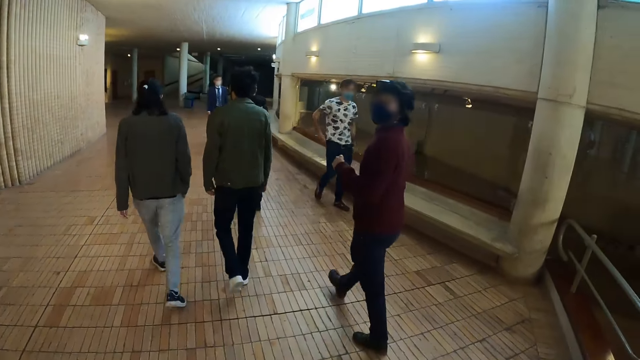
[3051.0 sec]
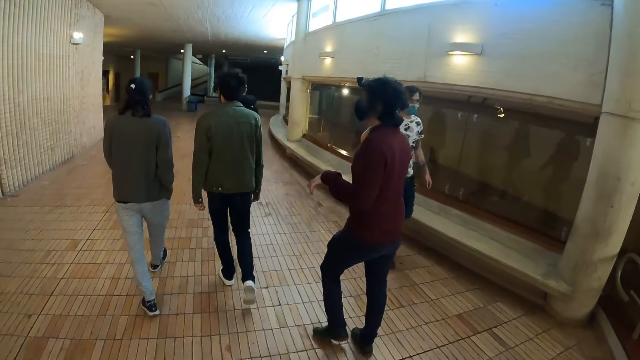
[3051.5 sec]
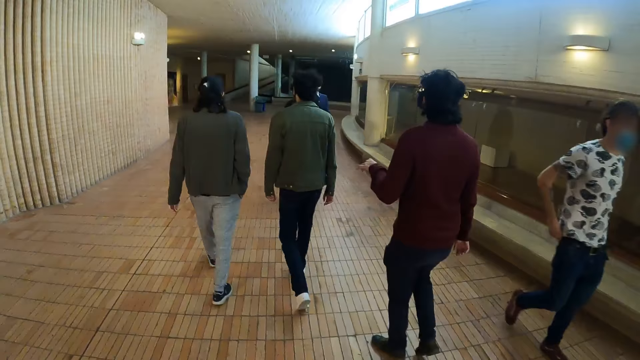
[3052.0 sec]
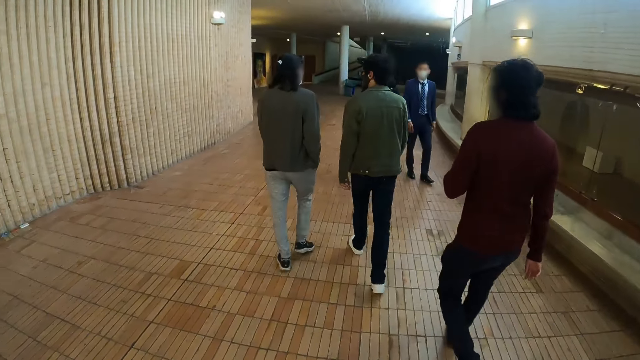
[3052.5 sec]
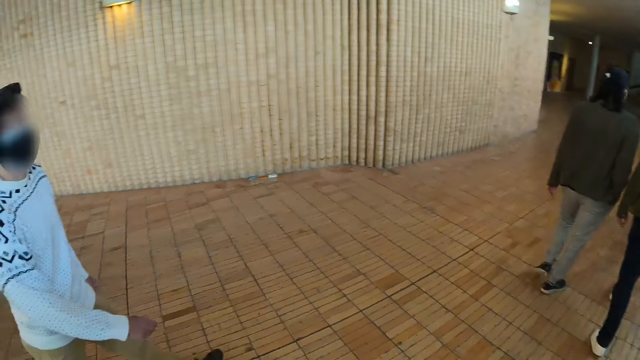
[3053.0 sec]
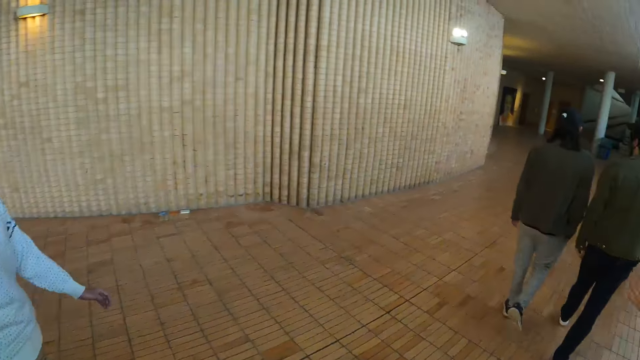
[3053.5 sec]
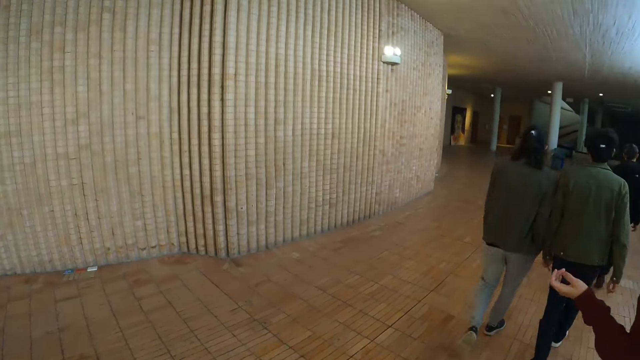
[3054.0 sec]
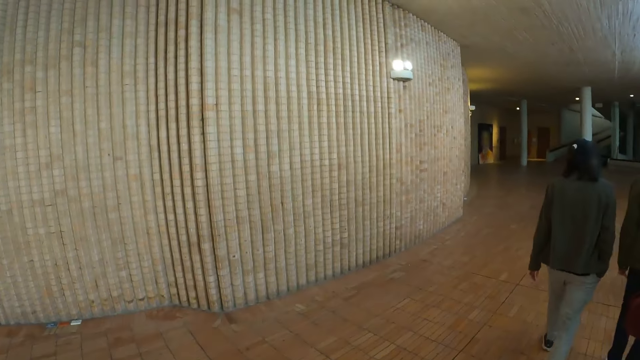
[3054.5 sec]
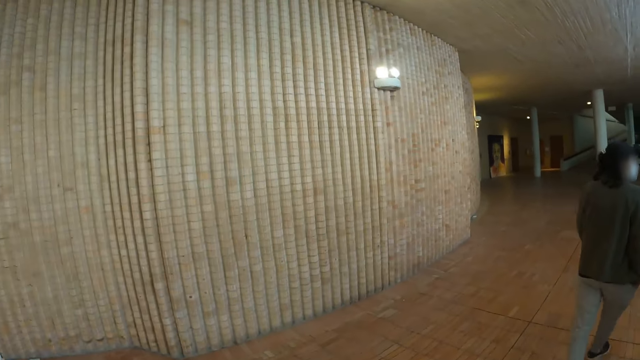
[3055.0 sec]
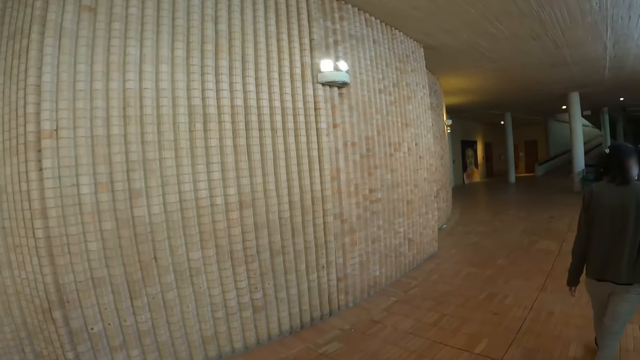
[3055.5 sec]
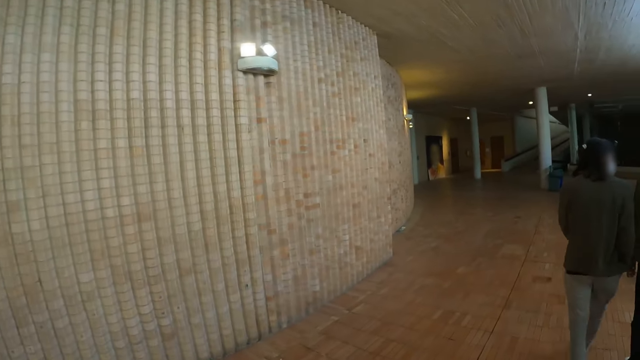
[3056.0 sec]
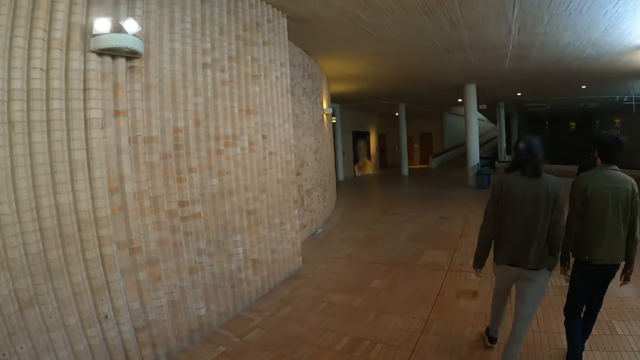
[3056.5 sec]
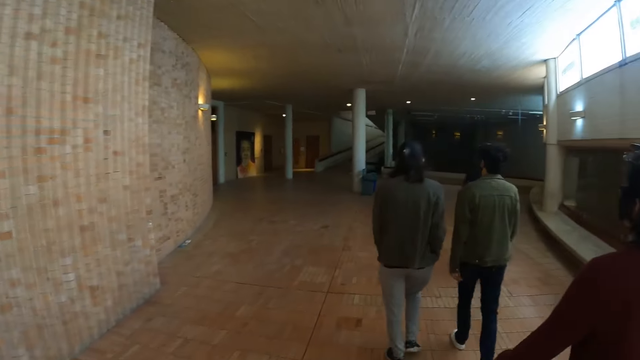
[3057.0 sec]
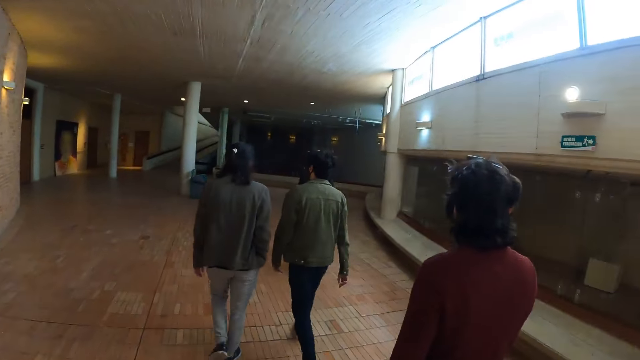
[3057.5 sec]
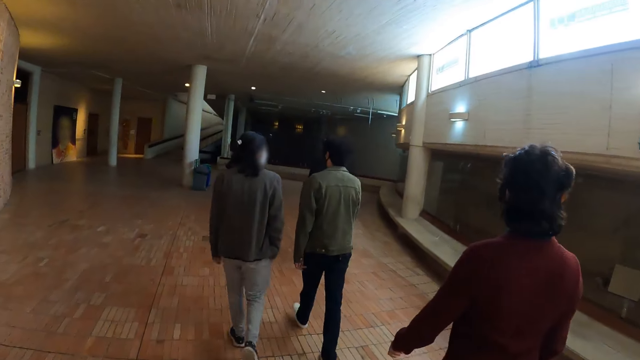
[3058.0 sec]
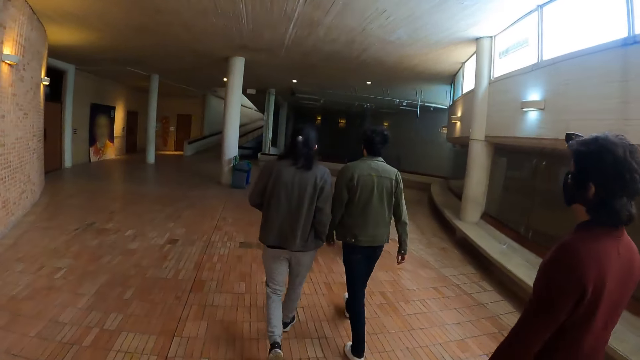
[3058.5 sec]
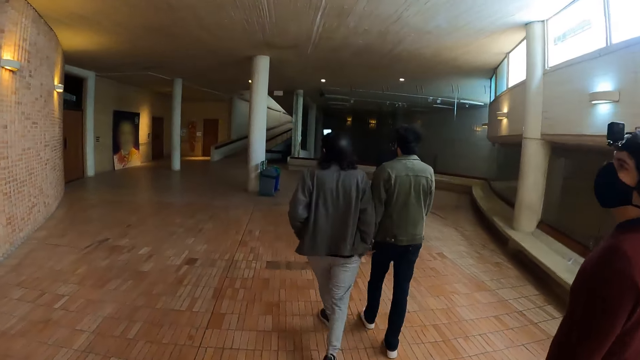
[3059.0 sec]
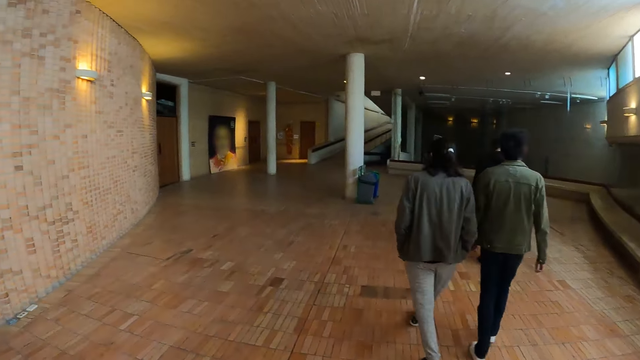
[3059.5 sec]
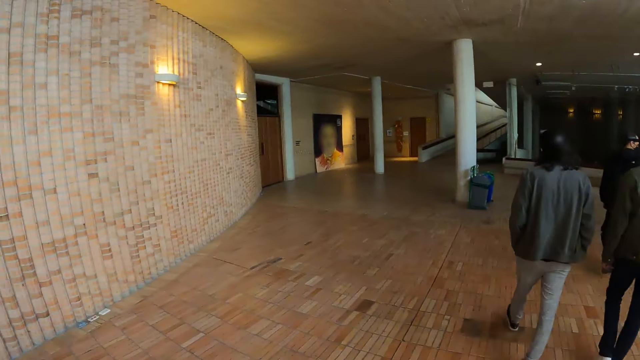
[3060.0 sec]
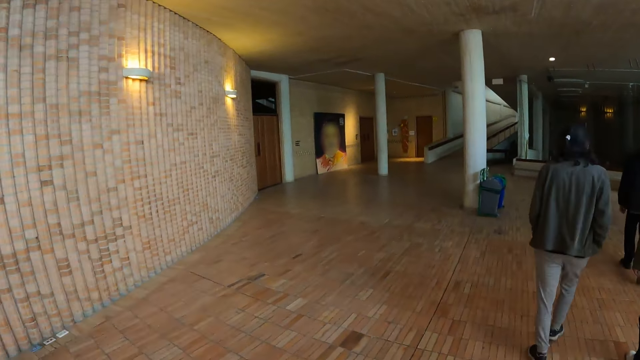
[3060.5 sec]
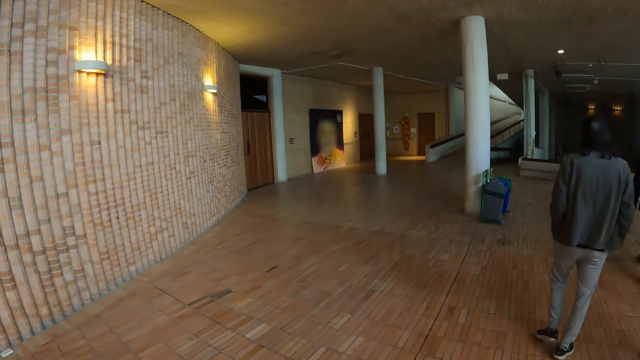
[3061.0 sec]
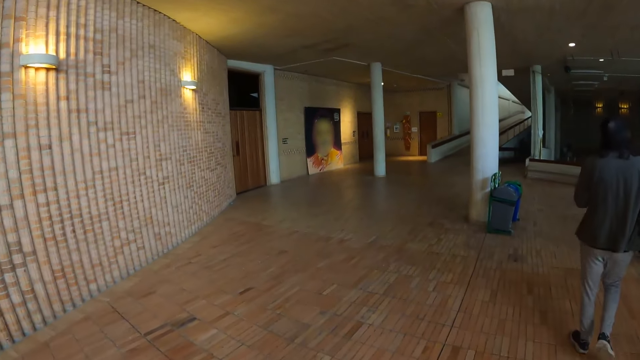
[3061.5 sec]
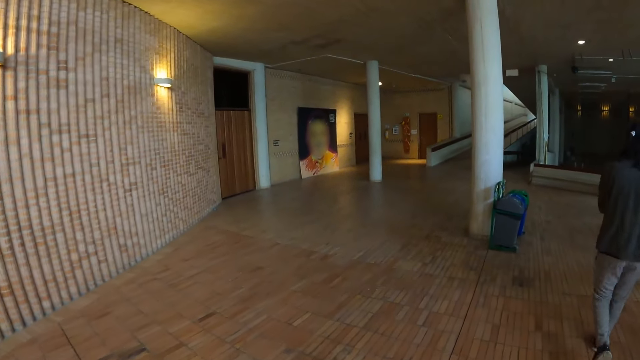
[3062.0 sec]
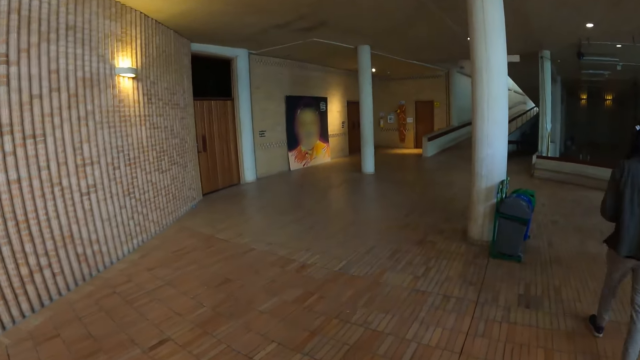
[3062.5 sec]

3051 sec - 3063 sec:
A man looks around. The man and four other men walk around.

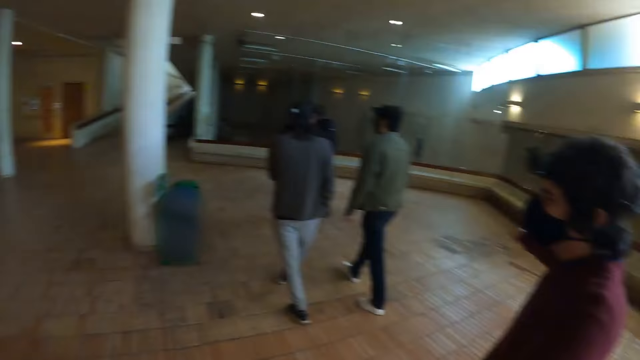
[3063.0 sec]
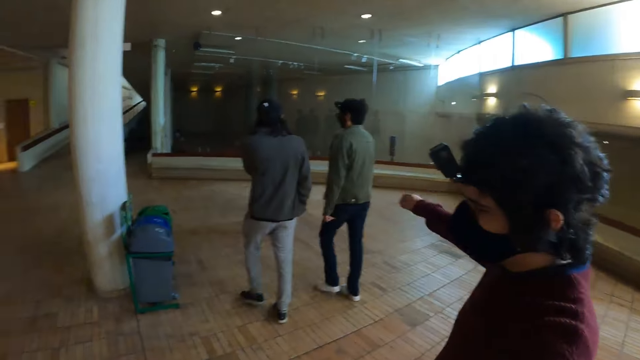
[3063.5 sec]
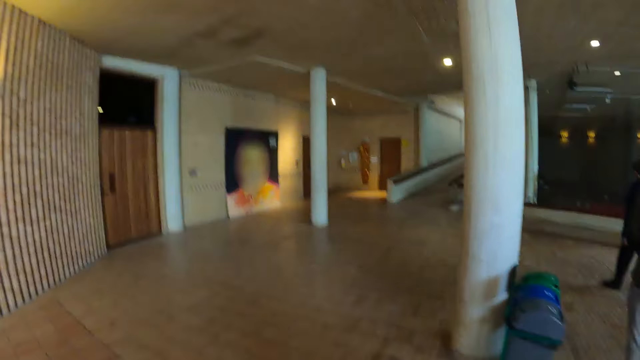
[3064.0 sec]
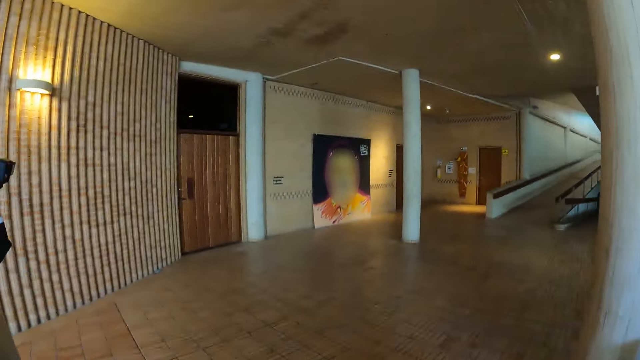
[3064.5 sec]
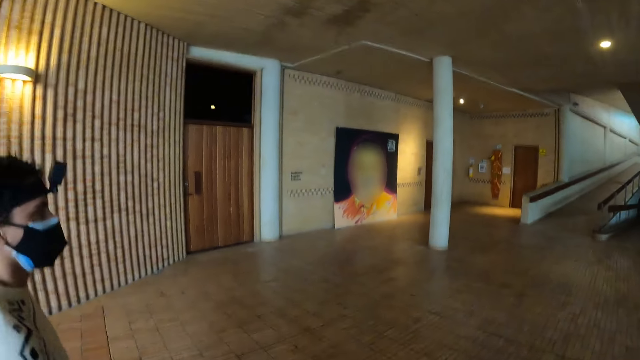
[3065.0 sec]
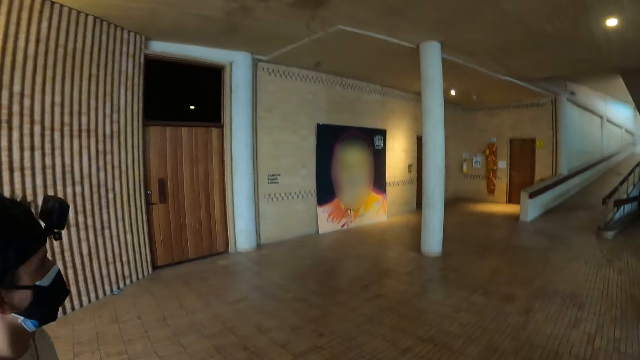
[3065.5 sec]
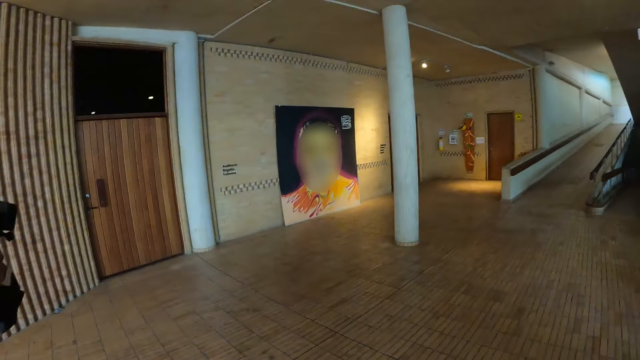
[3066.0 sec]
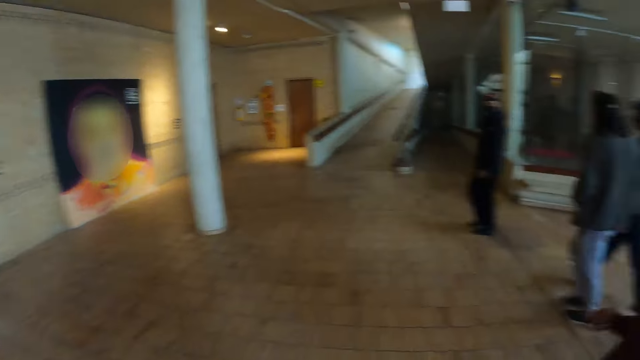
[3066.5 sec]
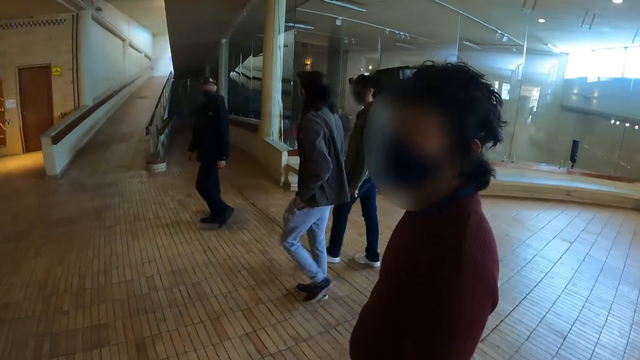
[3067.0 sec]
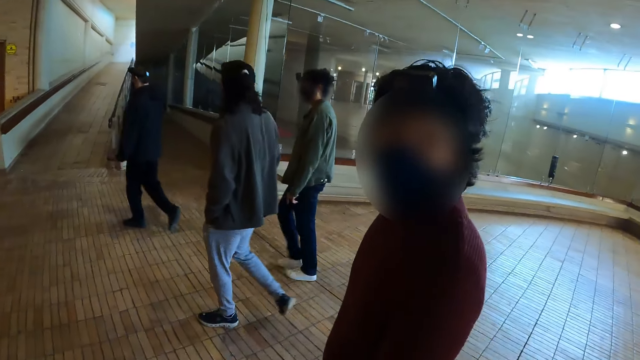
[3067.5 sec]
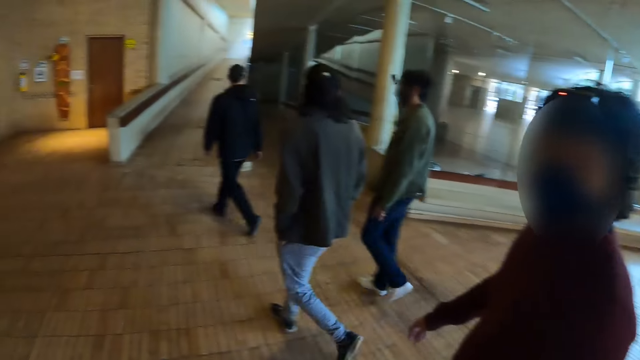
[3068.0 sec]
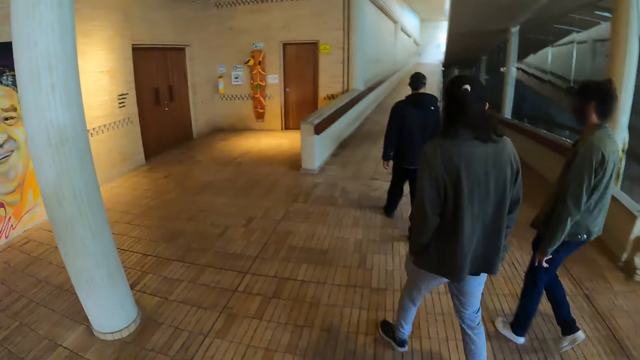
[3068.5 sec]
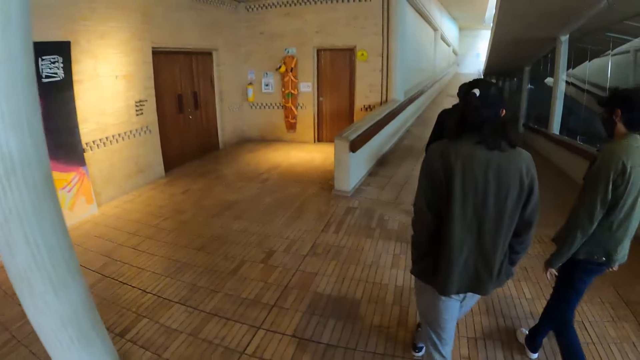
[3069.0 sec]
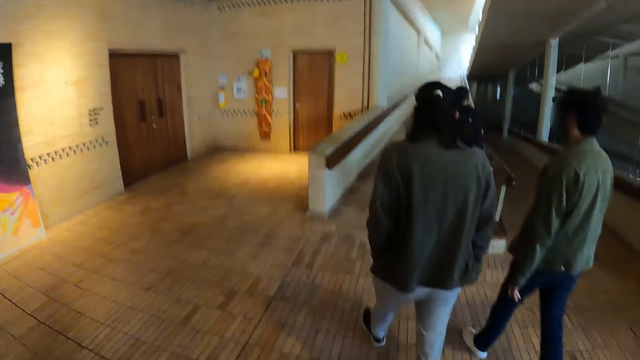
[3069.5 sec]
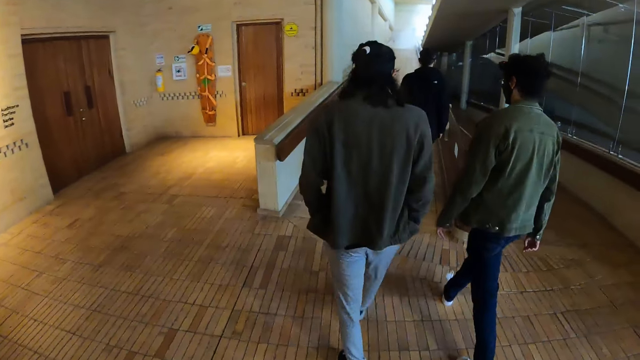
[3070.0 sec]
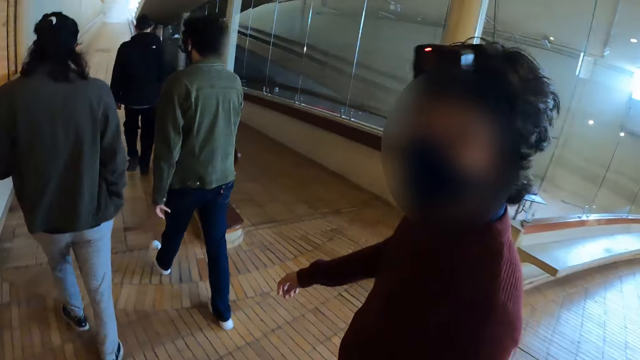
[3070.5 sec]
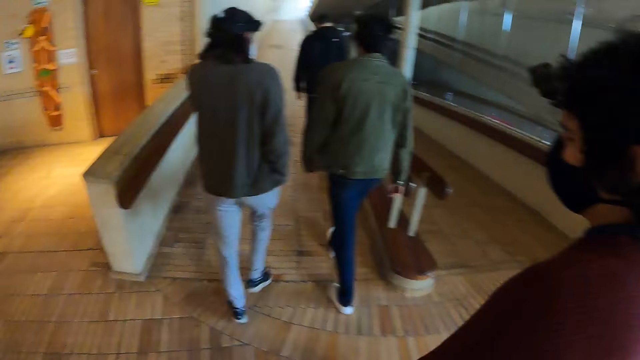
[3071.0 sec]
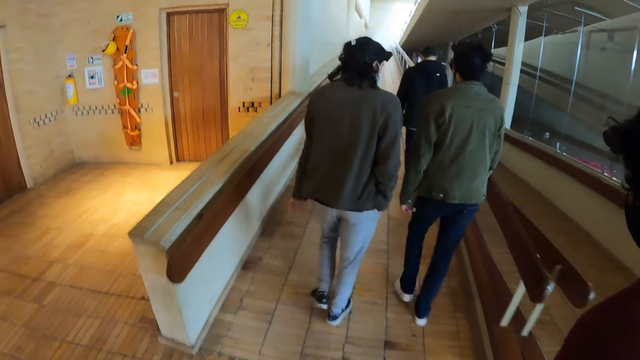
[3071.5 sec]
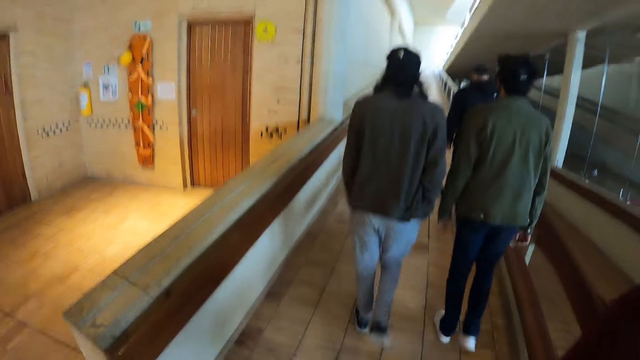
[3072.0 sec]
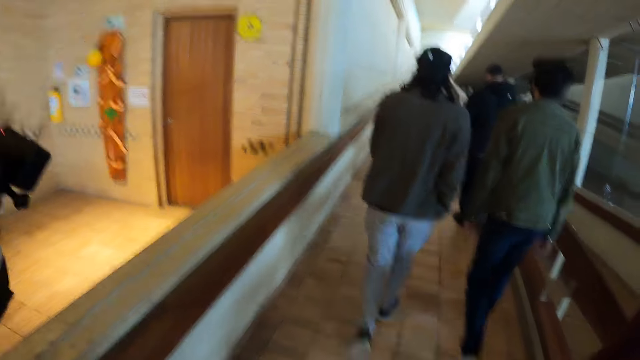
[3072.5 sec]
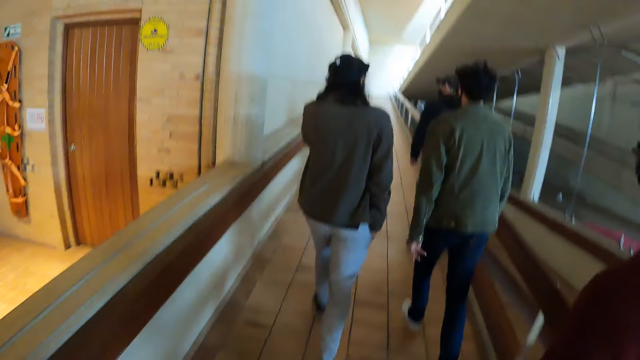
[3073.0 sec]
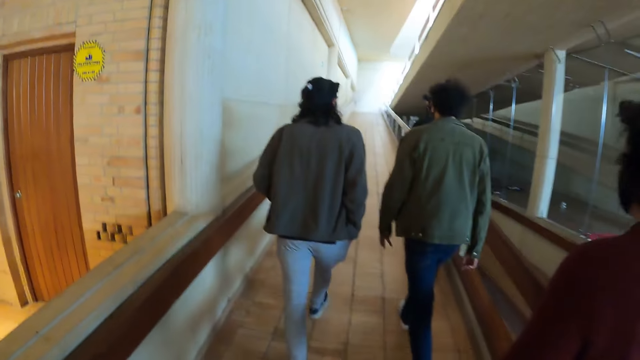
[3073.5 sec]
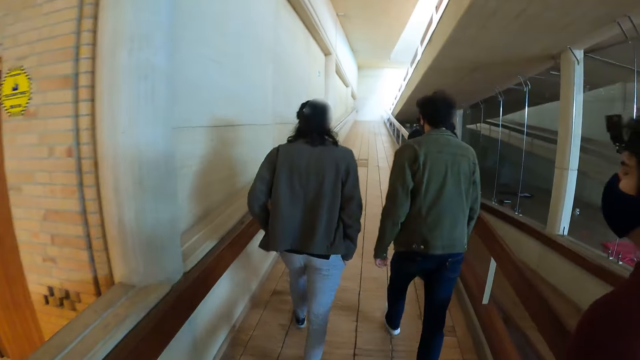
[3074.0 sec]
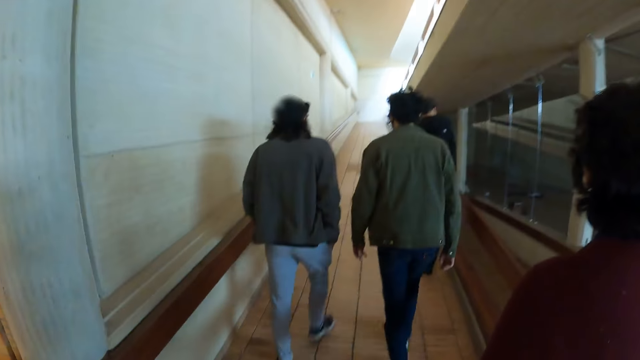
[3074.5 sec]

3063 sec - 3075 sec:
A man walks around. Another man looks around. The two men and three other men walk around.
